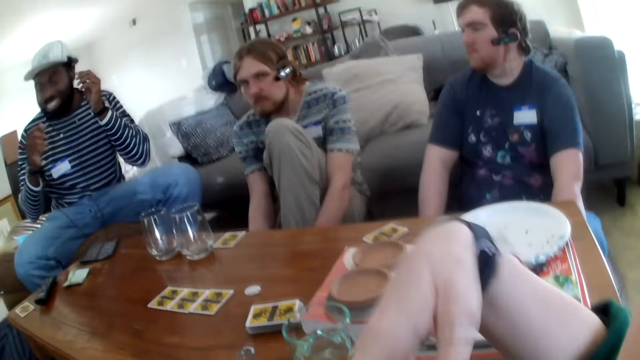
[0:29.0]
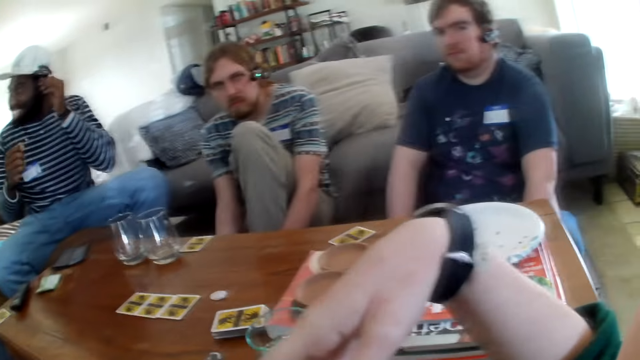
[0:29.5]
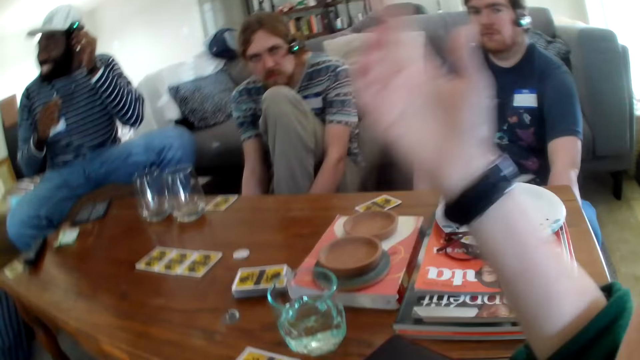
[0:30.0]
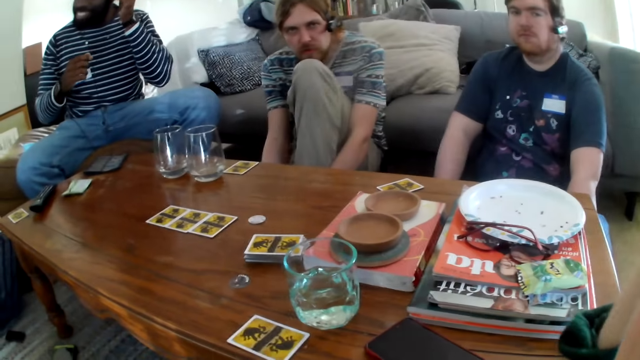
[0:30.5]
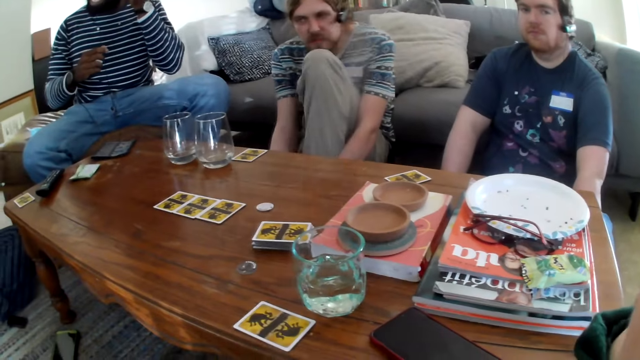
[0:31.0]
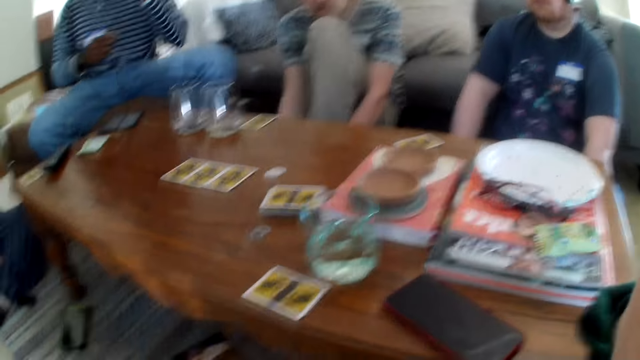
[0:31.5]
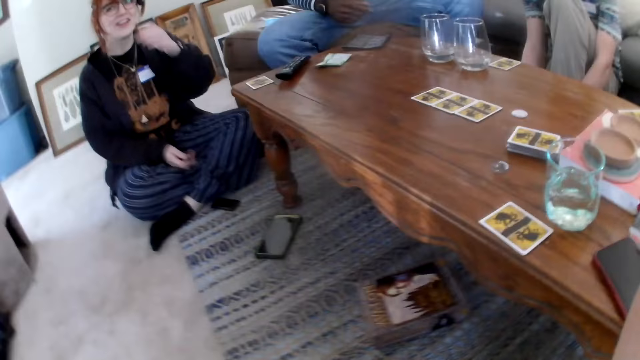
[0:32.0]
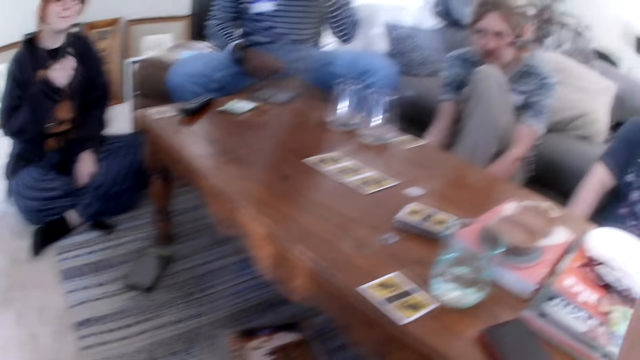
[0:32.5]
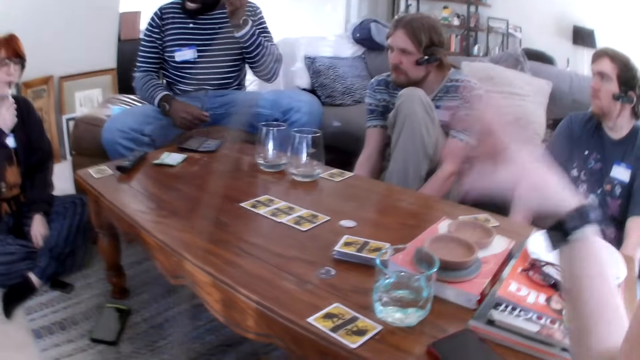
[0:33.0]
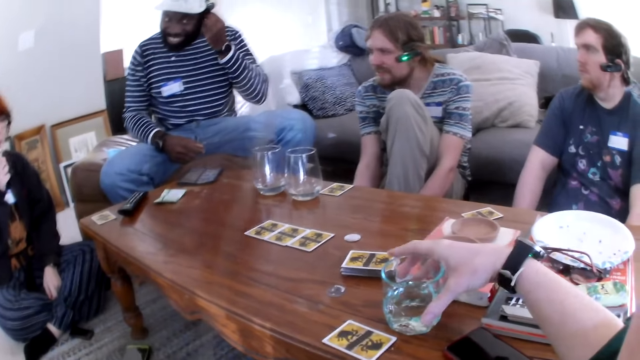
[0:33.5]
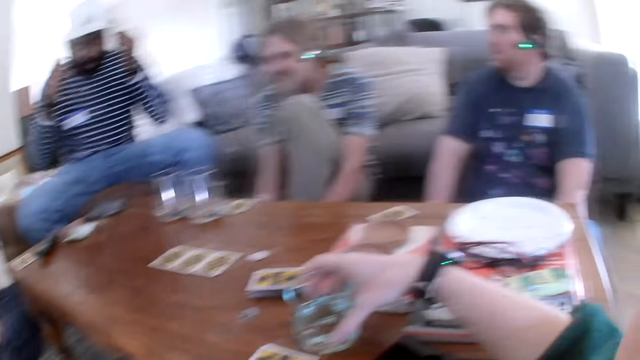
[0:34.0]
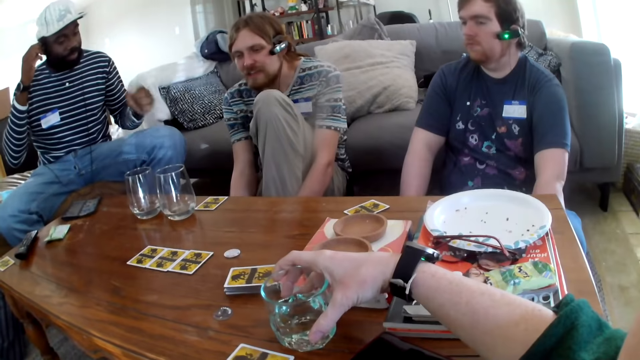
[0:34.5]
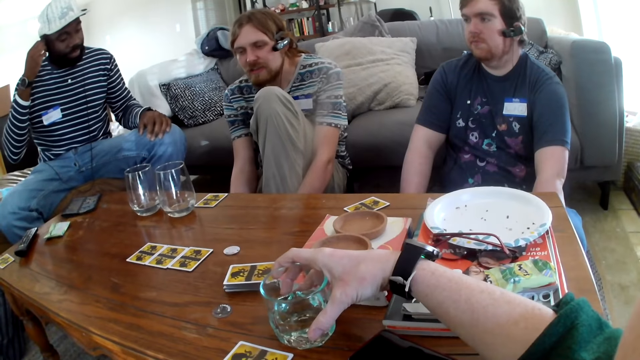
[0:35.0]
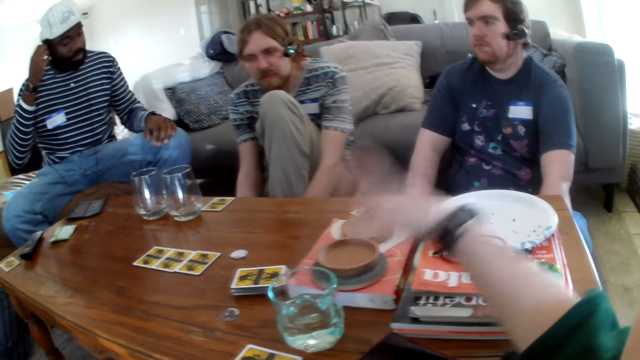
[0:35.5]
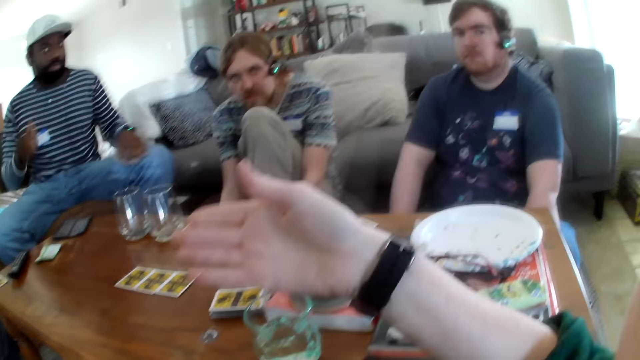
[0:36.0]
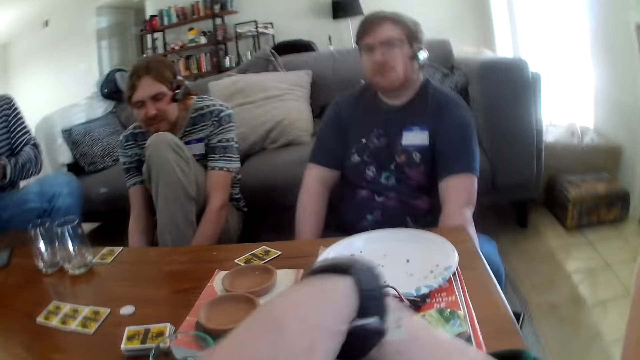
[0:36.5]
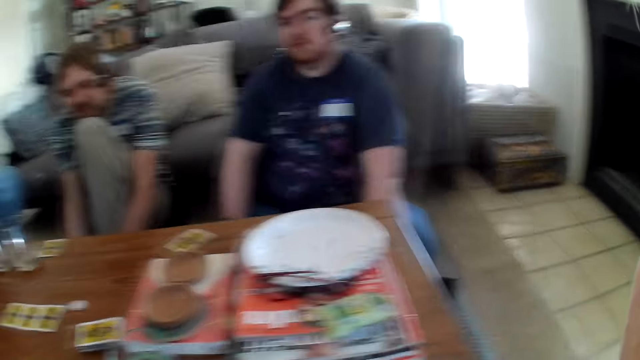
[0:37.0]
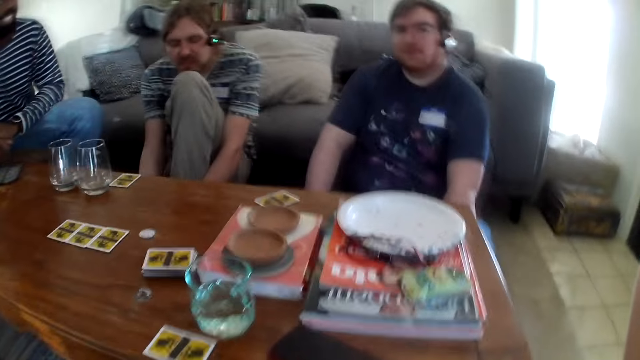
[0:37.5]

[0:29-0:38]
A person talks to another person. The camera wearer talks. The first person puts on earphones. The camera wearer talks.

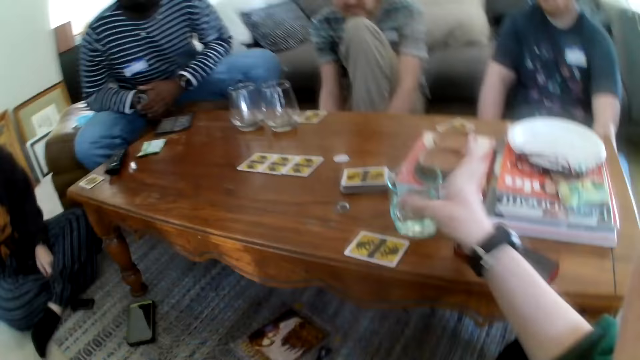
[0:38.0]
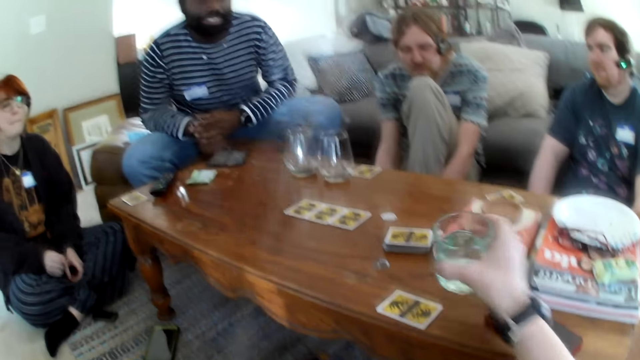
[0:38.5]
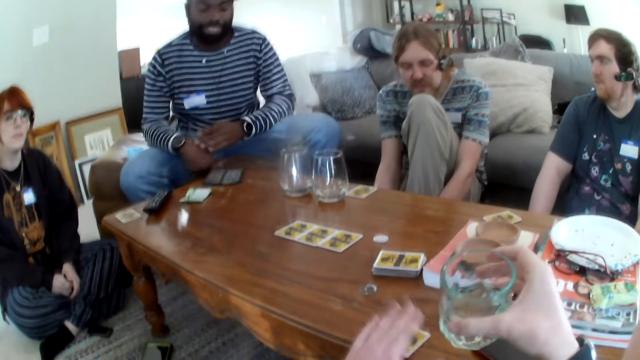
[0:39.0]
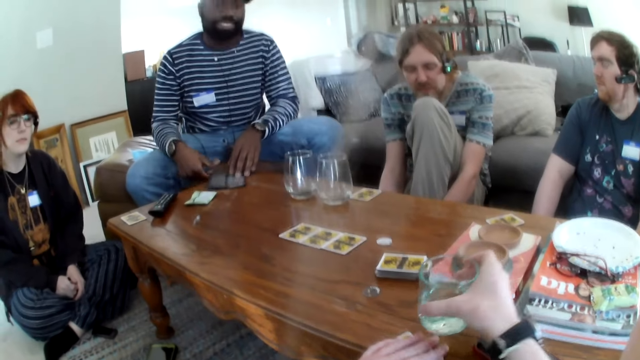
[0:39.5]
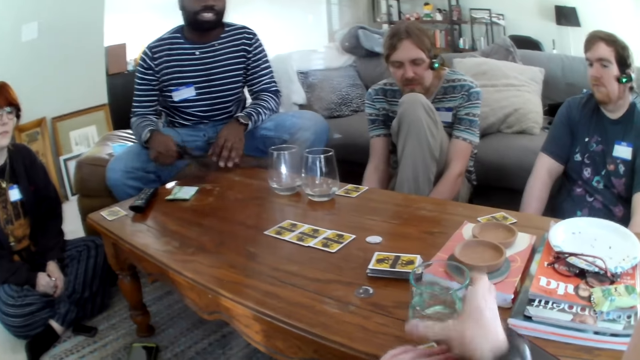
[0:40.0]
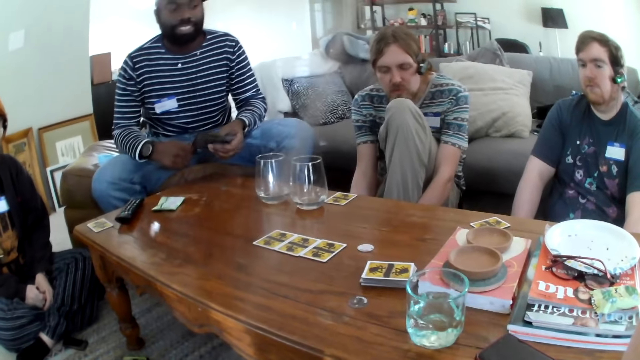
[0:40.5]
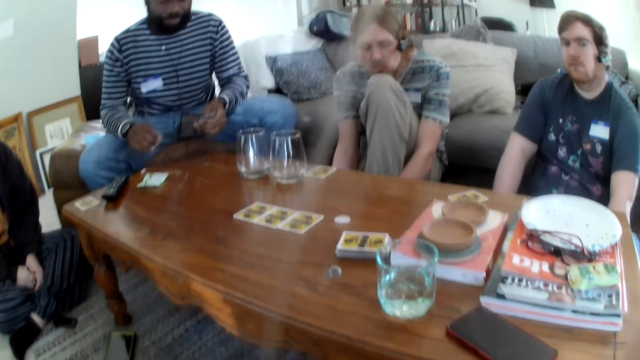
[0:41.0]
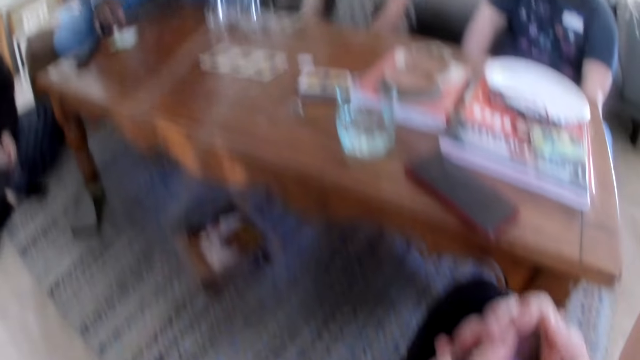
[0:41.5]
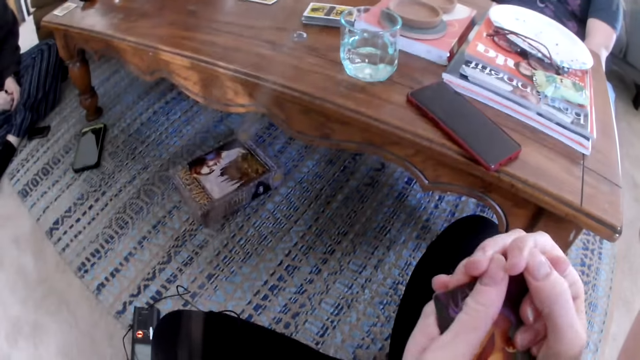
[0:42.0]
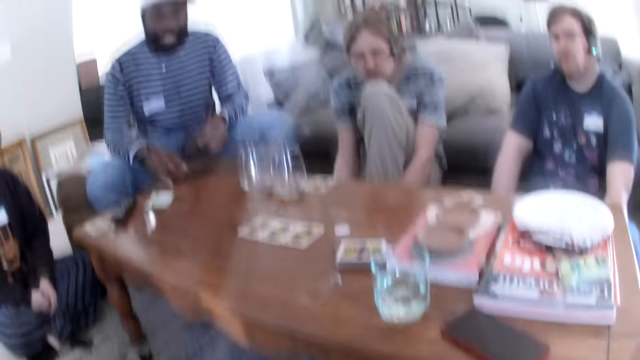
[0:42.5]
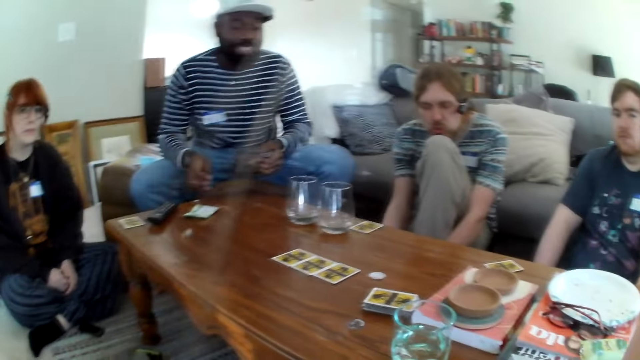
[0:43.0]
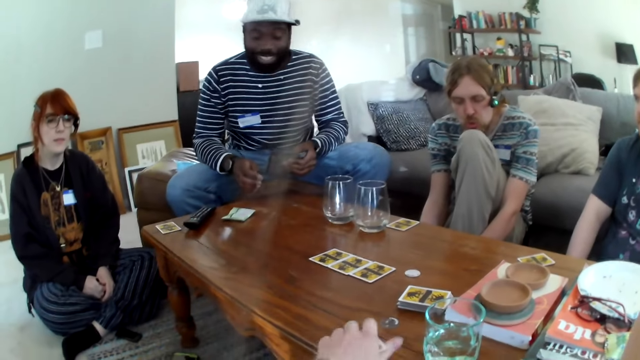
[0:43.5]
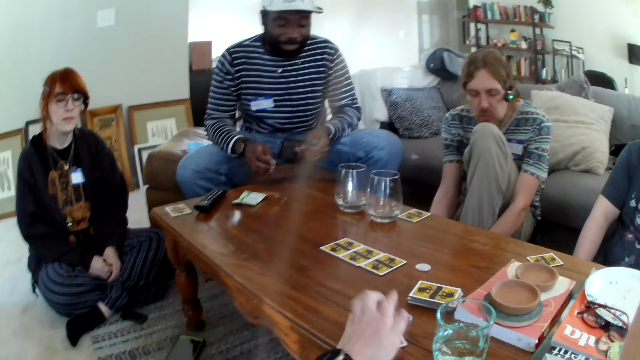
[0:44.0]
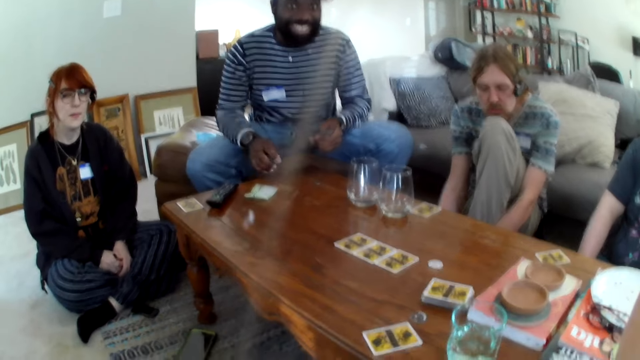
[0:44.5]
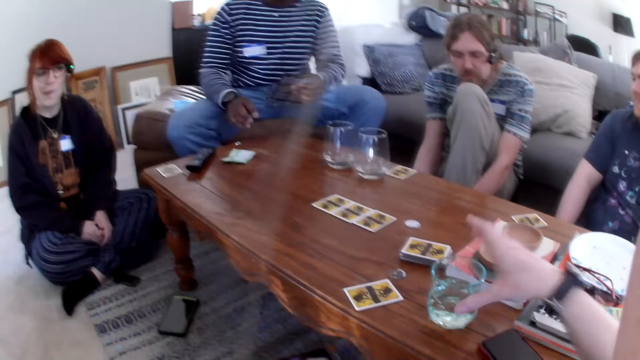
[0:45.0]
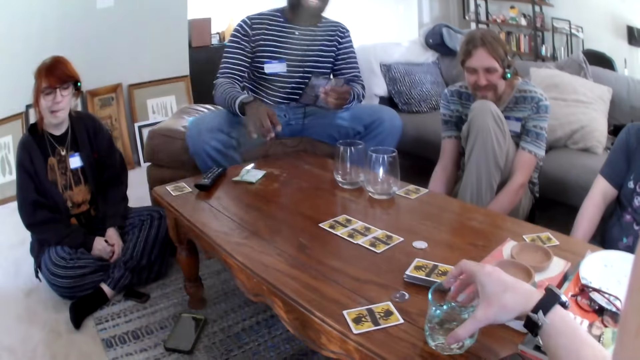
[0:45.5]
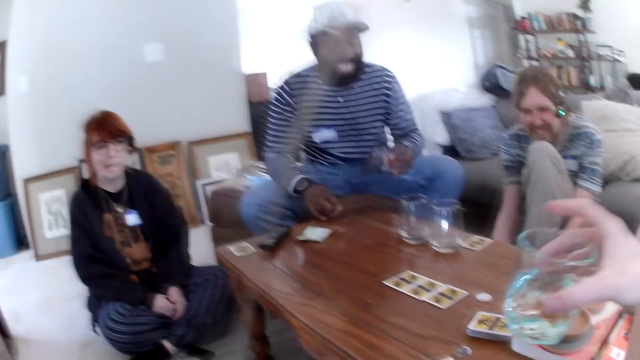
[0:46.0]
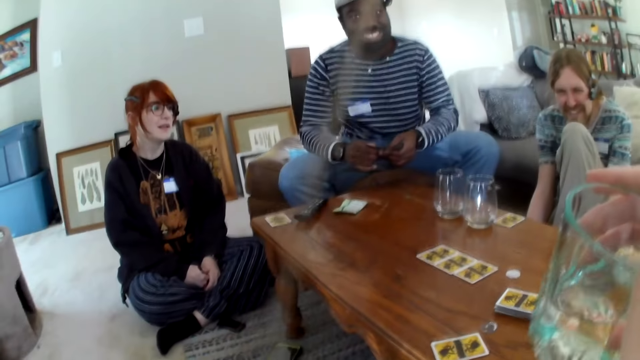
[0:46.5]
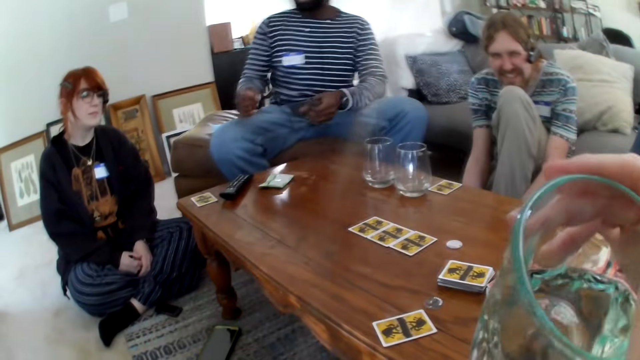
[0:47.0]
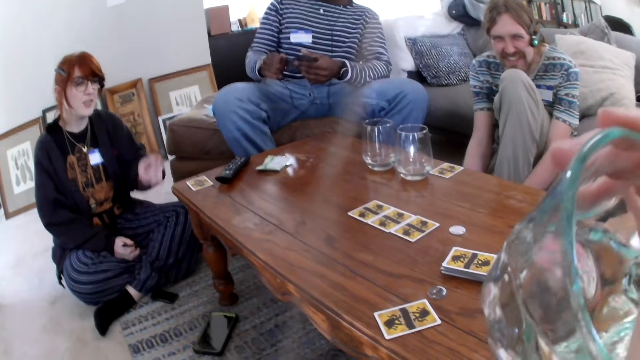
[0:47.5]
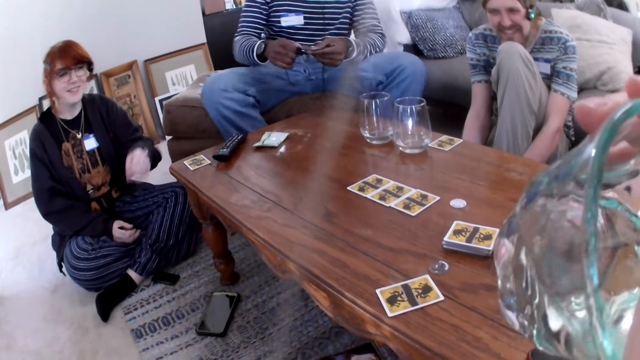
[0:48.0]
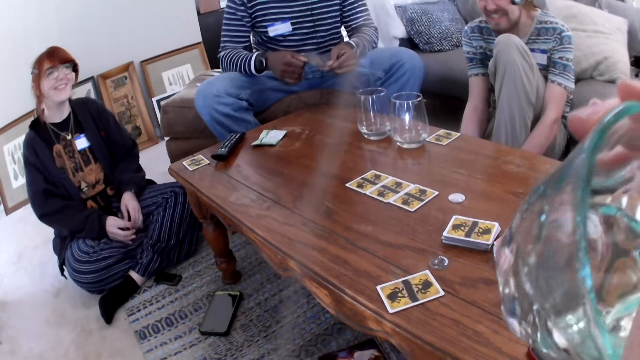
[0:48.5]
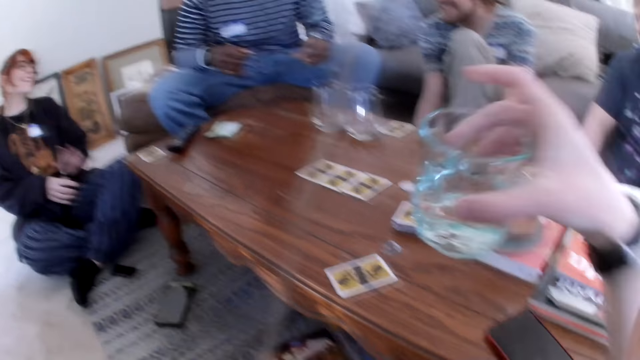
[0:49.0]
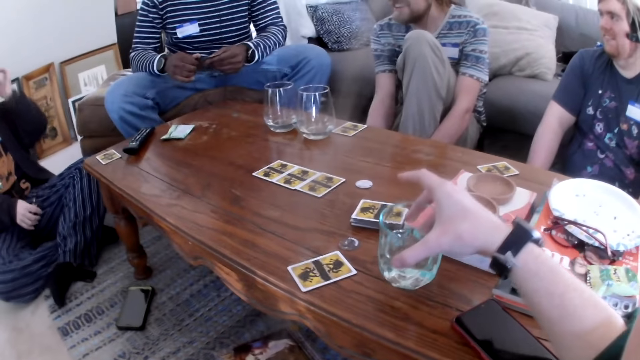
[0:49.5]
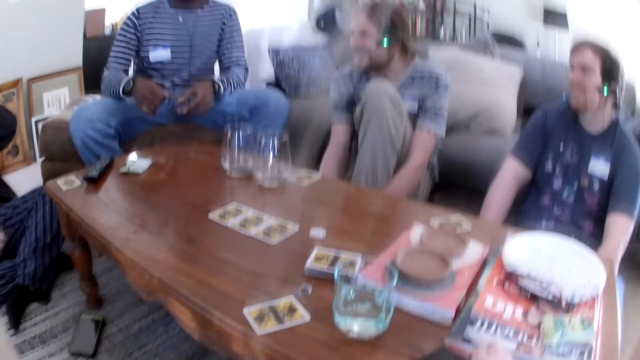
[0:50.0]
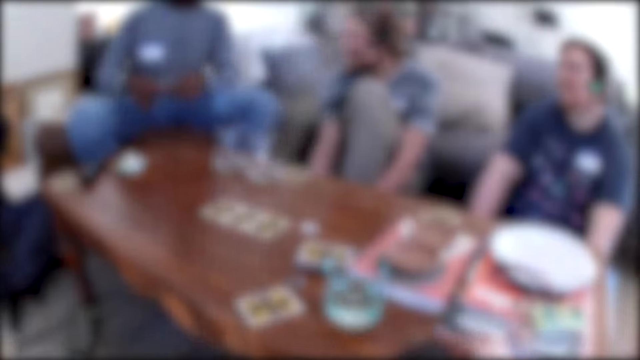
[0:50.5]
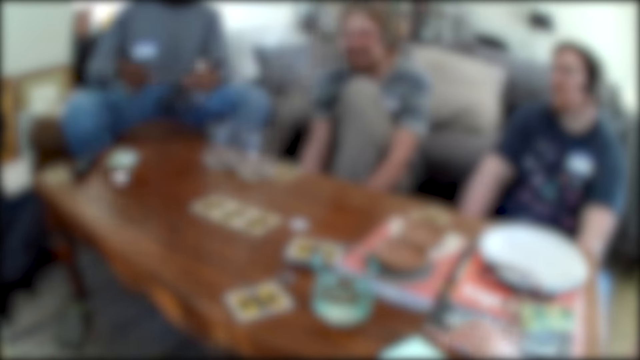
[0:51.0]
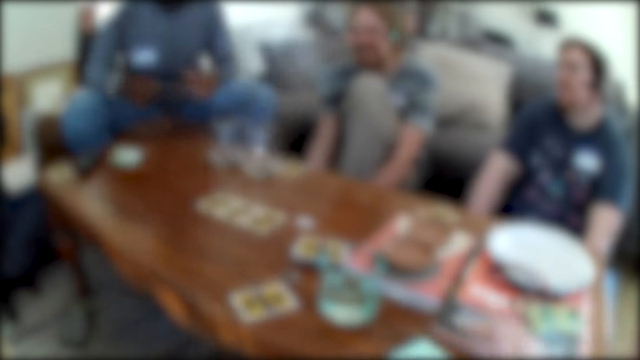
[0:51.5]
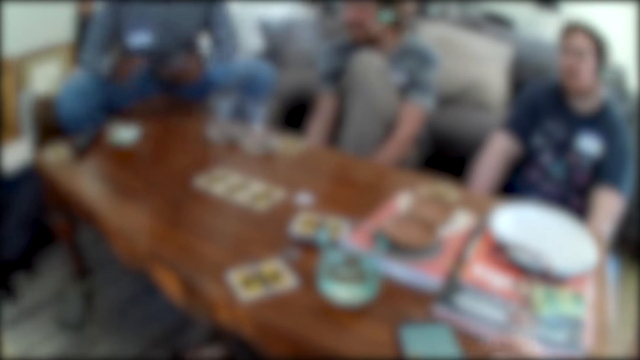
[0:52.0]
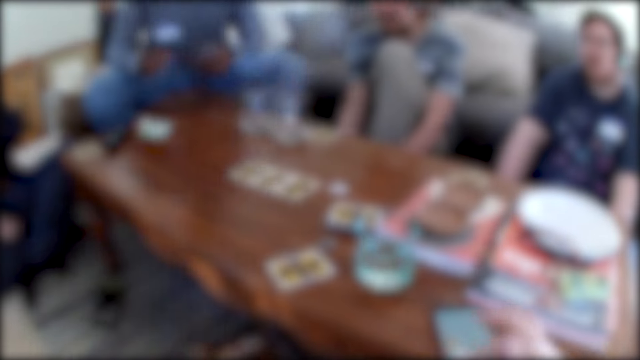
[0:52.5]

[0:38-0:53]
The camera wearer picks up a glass of water. They talk. They take a card. A person picks up paper. The person talks. The camera wearer puts the card on the table. They pick up the glass of water. The person laughs. The camera wearer talks. Another person laughs. The camera wearer sips water. A third person talks. The camera wearer puts the glass on the table. They talk.
